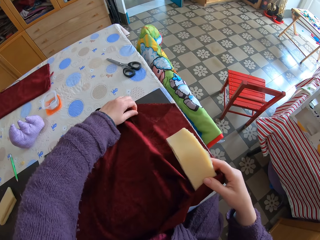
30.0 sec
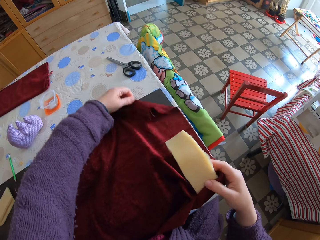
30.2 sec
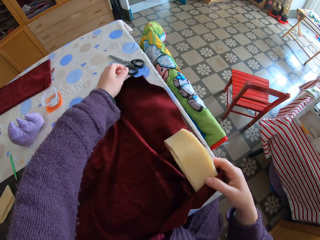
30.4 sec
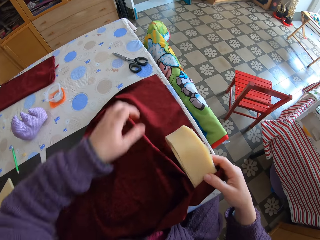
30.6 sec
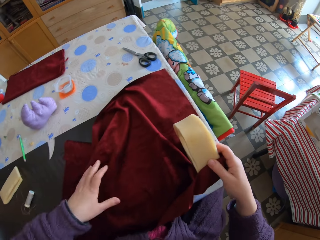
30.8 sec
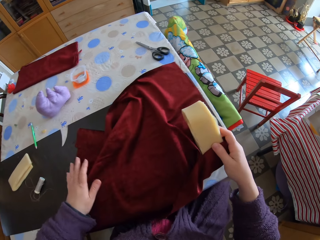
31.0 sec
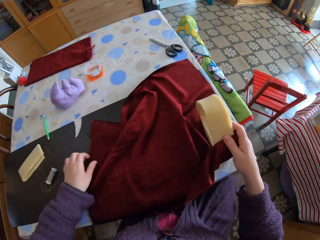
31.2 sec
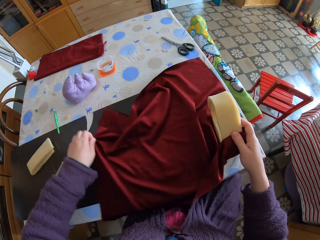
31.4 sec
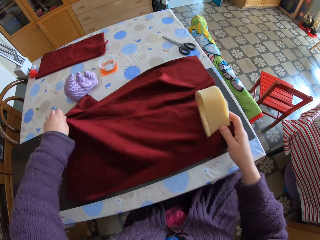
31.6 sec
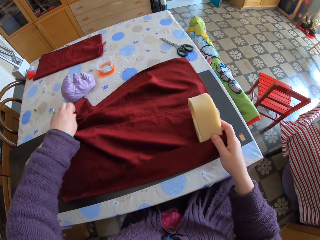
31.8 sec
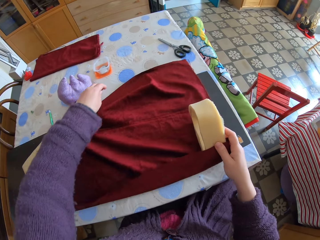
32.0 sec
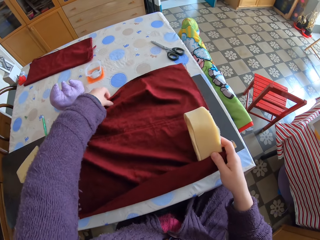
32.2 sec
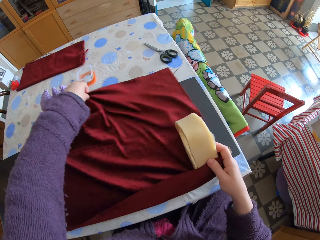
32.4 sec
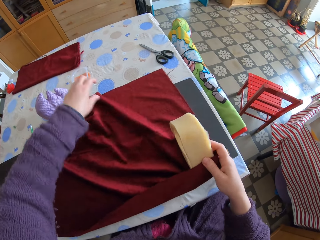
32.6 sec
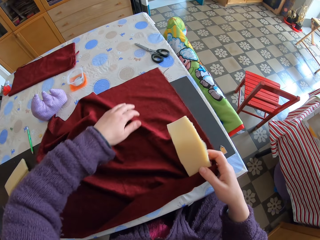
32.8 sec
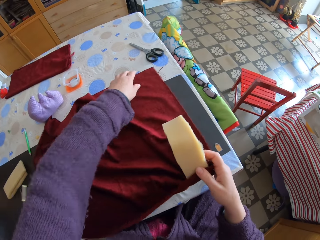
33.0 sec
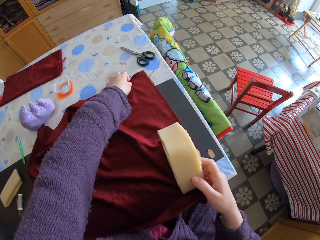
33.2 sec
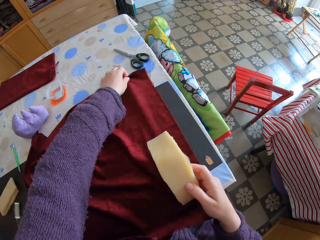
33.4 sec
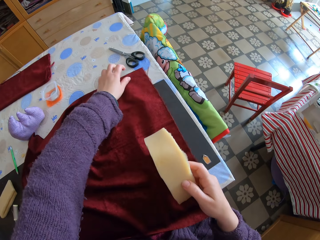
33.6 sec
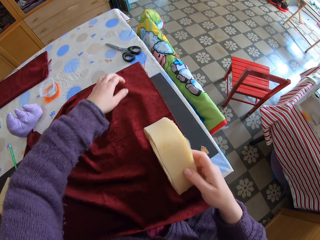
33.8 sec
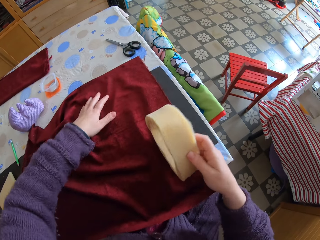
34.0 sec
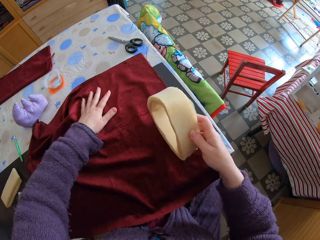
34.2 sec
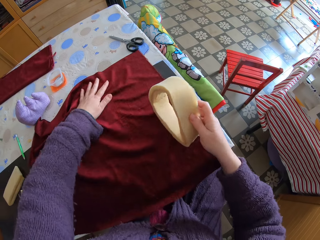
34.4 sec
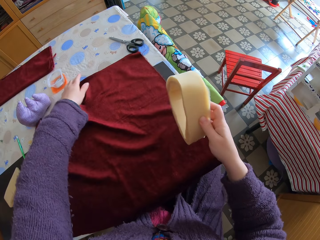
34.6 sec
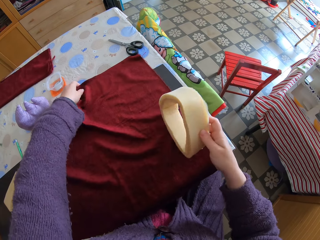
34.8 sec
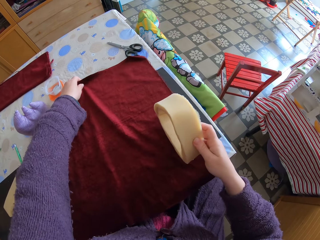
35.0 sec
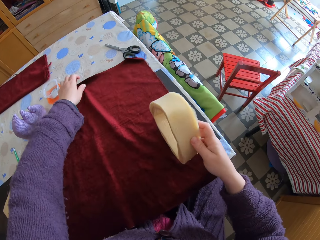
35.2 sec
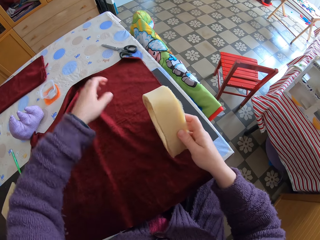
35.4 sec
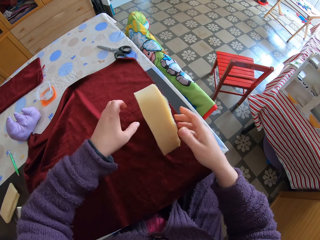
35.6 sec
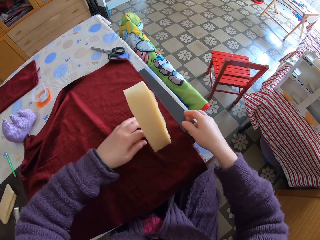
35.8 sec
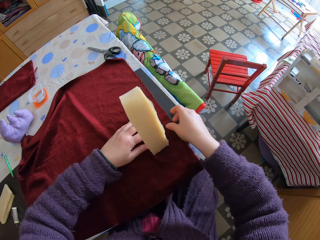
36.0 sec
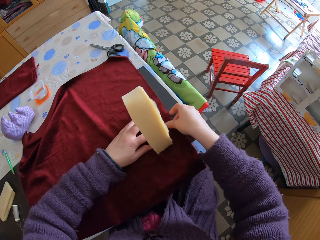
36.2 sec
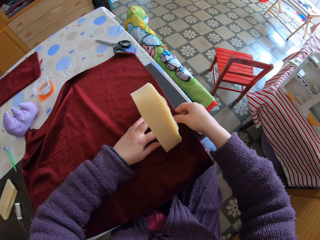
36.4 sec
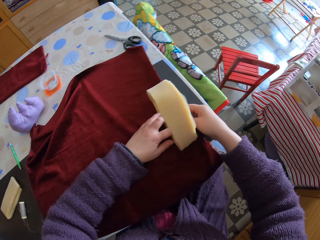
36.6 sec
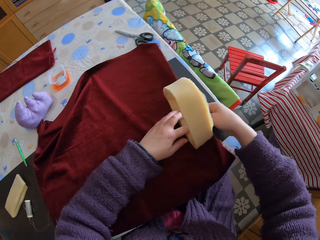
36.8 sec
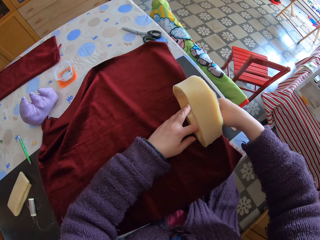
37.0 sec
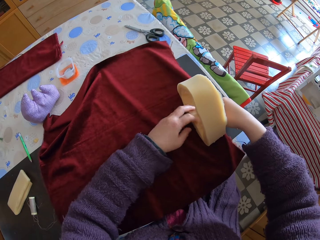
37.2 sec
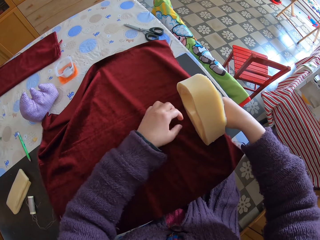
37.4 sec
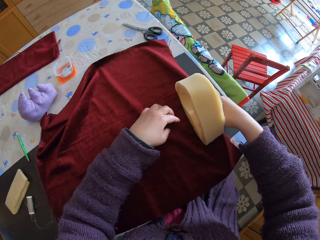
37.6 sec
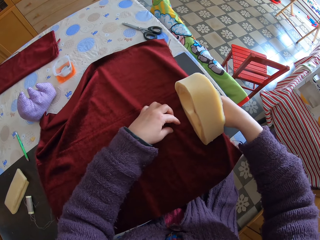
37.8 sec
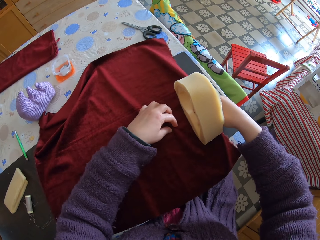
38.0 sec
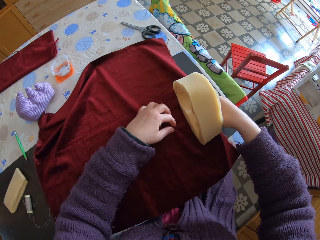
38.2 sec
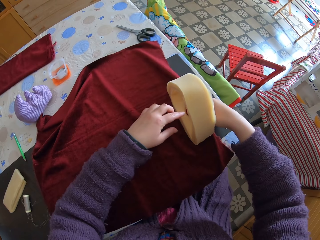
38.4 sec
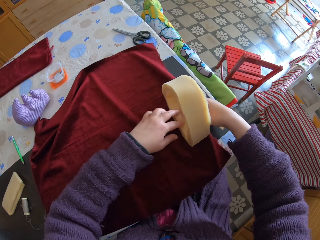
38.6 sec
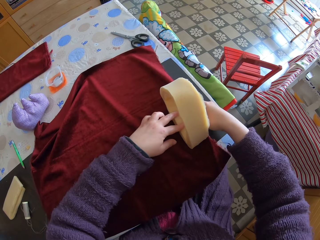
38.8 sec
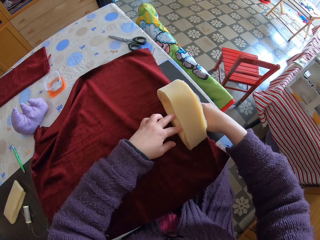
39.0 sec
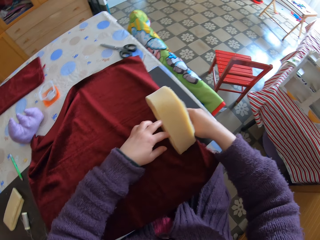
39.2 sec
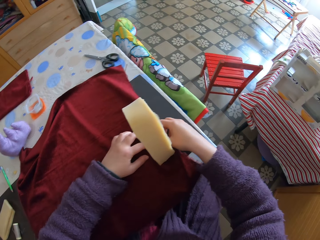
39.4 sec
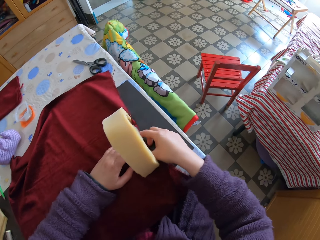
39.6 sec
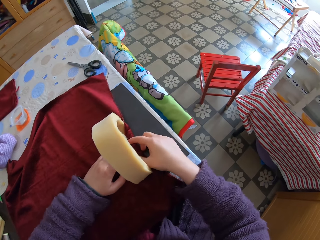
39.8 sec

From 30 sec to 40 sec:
The camera wearer spreads the cloth on the table. They straighten the piece of cloth. They pass the piece of sponge to the left hand and put the piece of cloth on the piece of sponge. They wrap the cloth on the foam. They pass the piece of sponge to the right hand.

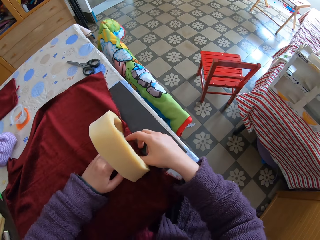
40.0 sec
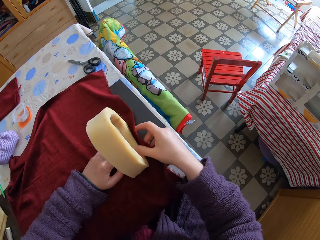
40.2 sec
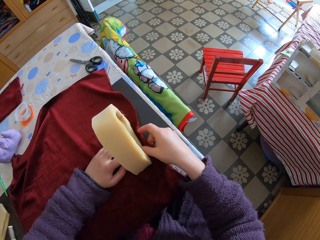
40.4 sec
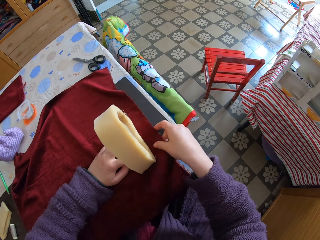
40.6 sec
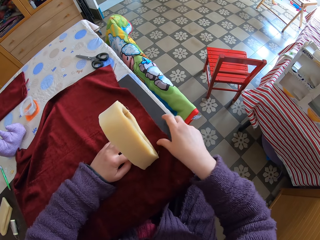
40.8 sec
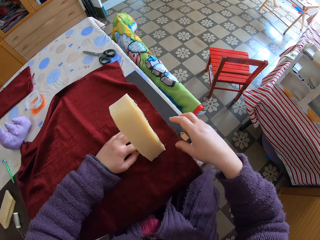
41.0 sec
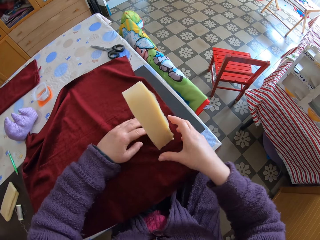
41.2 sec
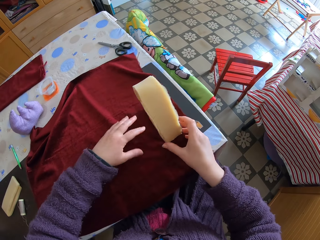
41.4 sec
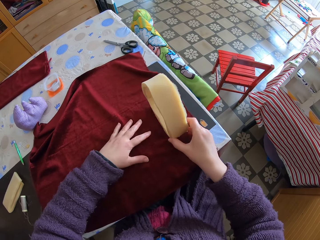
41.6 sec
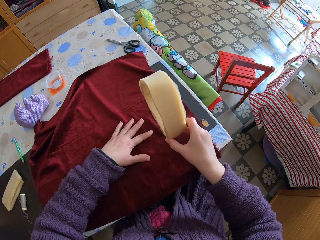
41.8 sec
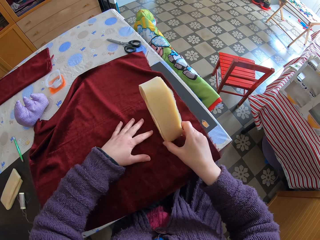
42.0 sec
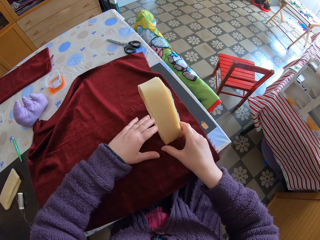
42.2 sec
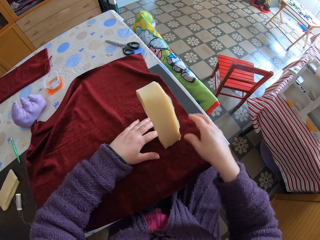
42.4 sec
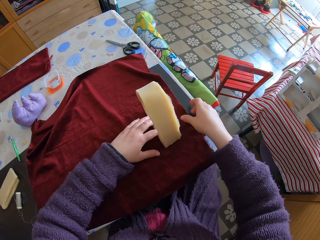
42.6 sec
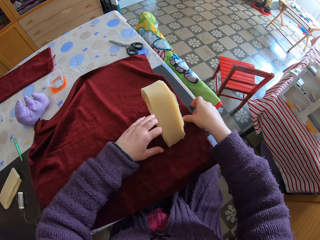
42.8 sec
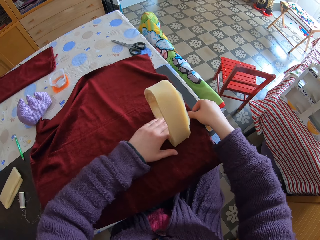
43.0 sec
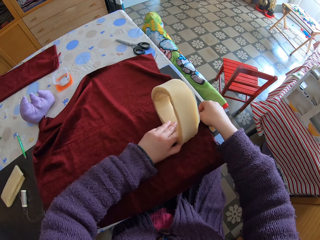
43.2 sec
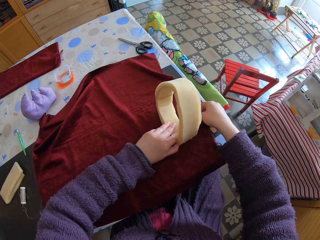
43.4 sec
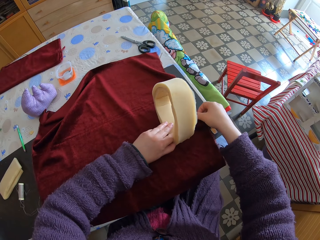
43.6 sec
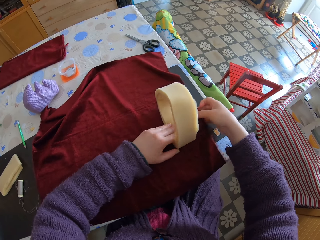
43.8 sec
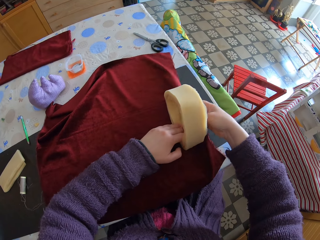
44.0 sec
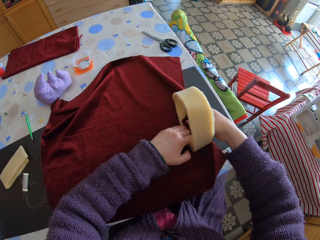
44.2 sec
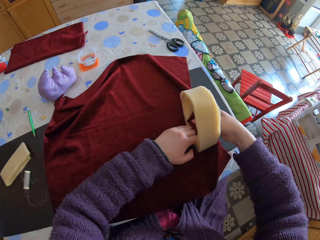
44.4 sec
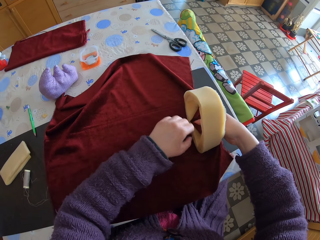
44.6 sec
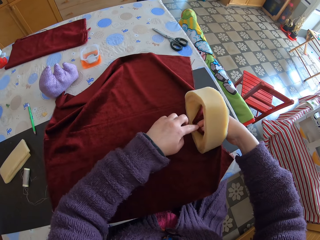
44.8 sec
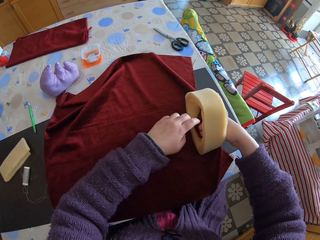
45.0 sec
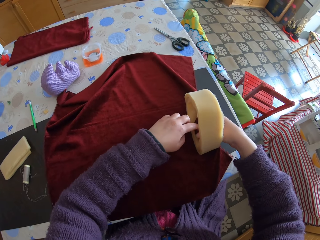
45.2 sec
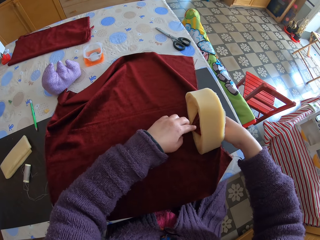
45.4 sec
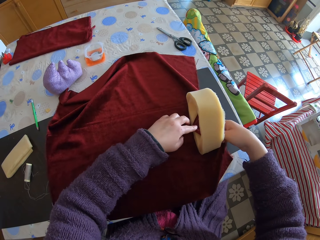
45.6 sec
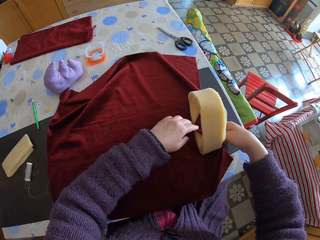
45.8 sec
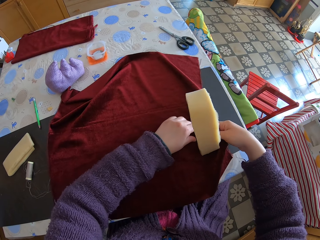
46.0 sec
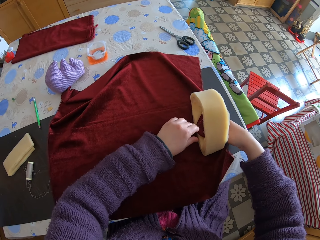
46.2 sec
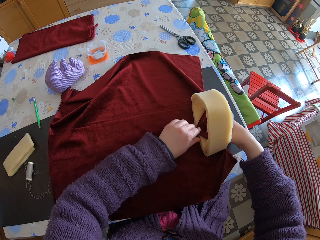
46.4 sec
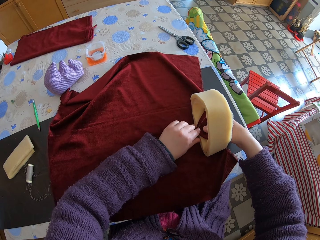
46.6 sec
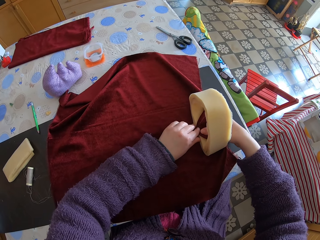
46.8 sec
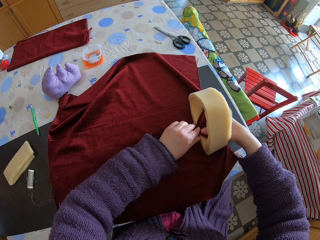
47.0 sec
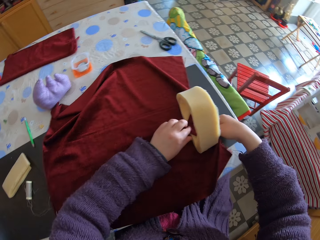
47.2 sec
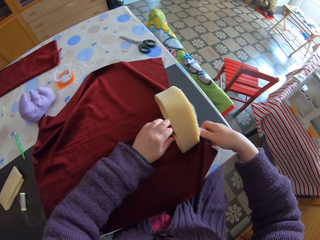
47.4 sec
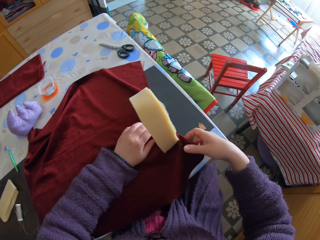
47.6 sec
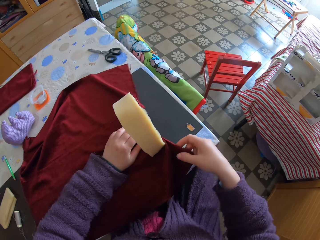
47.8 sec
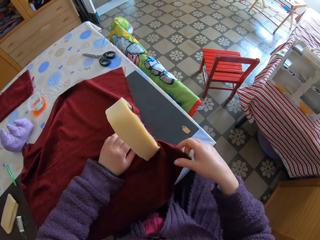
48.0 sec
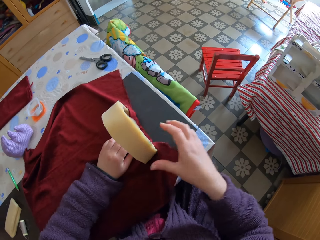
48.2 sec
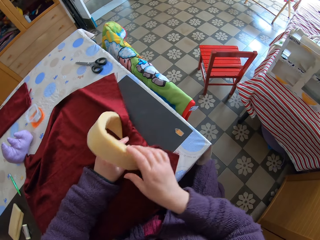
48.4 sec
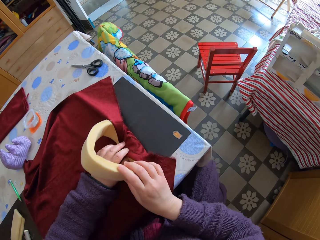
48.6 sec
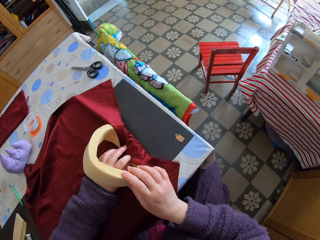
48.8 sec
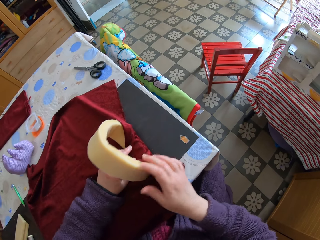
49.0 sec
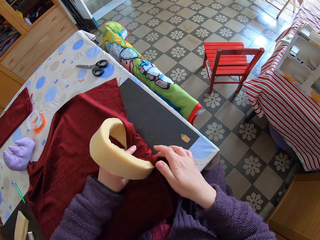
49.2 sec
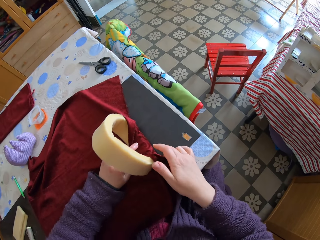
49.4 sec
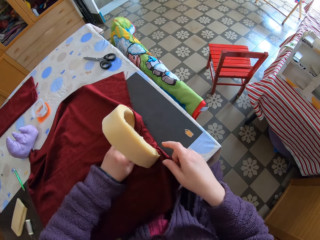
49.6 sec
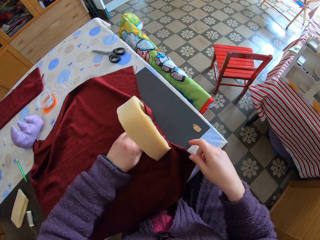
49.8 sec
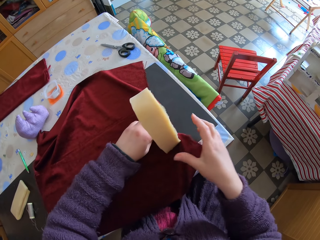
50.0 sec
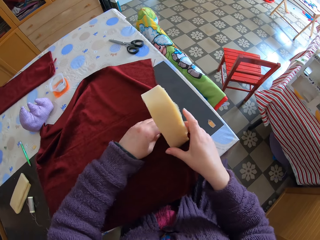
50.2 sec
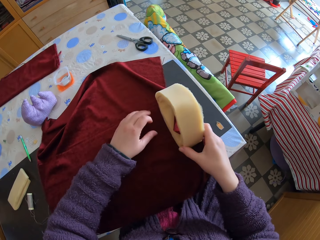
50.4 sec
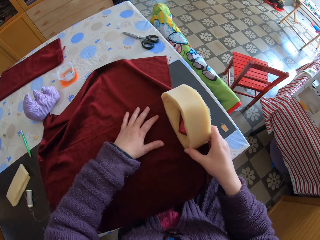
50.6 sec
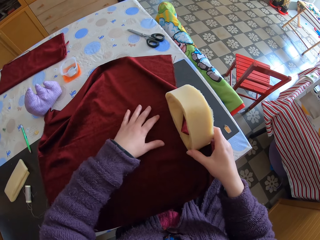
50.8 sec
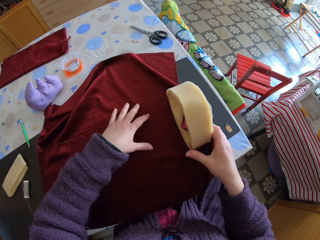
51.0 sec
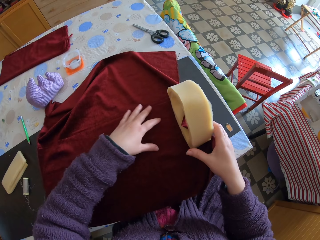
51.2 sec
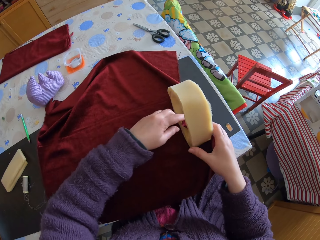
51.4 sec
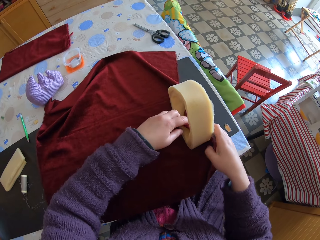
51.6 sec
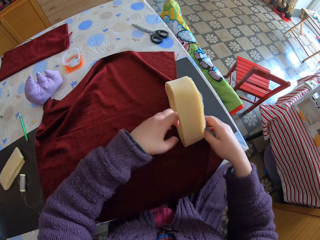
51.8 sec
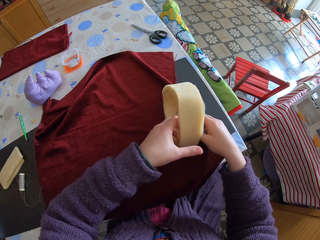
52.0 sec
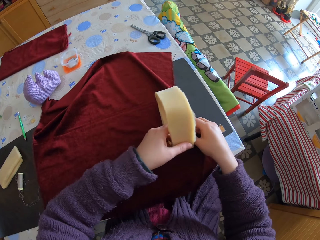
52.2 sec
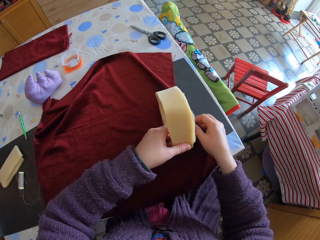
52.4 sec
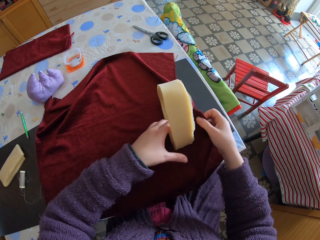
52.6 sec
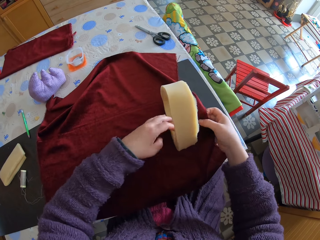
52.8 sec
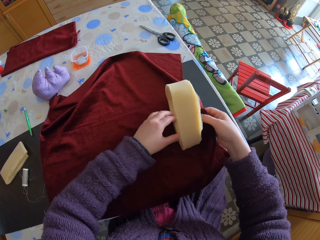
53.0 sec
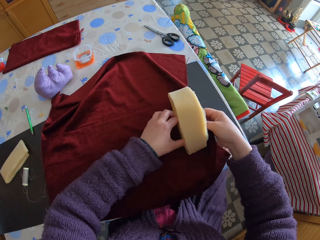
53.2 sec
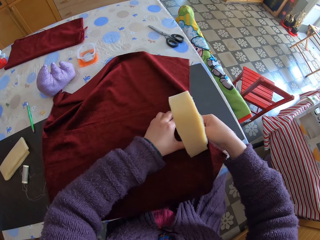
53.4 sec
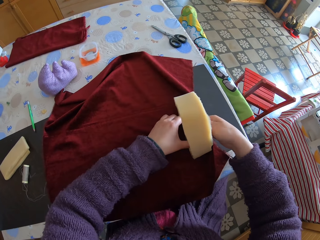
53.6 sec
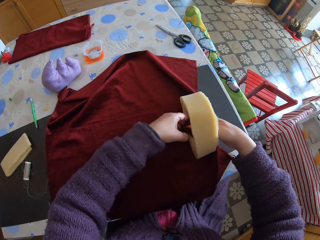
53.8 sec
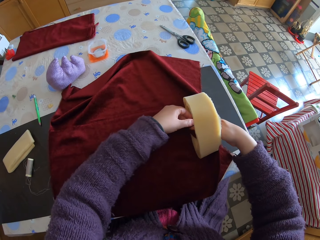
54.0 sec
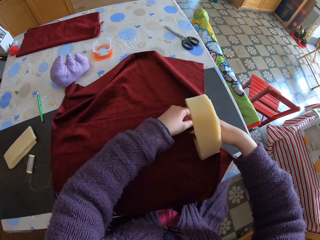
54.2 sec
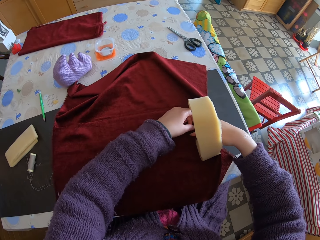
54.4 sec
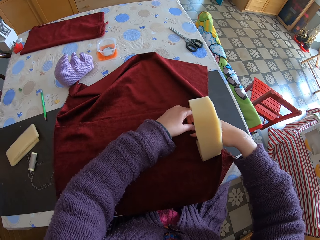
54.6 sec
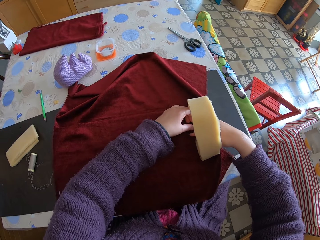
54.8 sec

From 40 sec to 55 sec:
The camera wearer straightens the piece of cloth. She drops the cloth on the table. She lifts her hand. She passes the piece of sponge to the left hand. She moves the foam on the cloth. She lifts the piece of sponge and puts the piece of sponge on the piece of cloth. She passes the piece of sponge to the left hand. She touches the piece of cloth. She wraps the cloth on the foam. She moves the piece of sponge. She touches the piece of sponge. She touches the piece of cloth. She passes the piece of sponge to the right hand. She touches the piece of cloth. She passes the piece of sponge to the left hand. She adjusts the foam. She puts the piece of cloth on the piece of sponge. She wraps the cloth on the foam. She passes the piece of sponge to the right hand.
